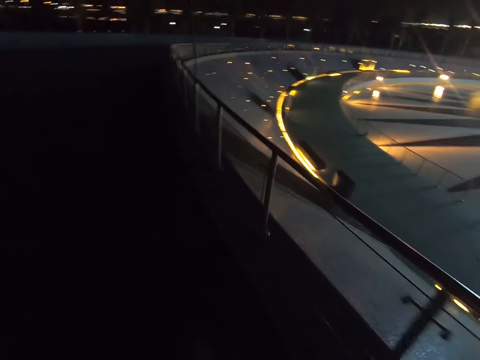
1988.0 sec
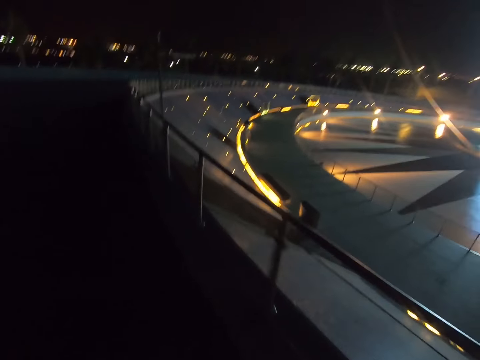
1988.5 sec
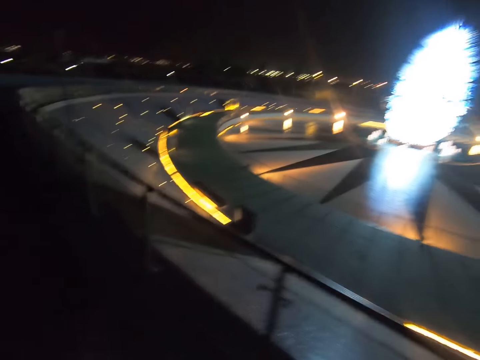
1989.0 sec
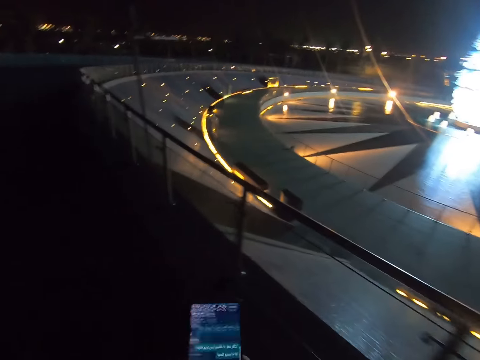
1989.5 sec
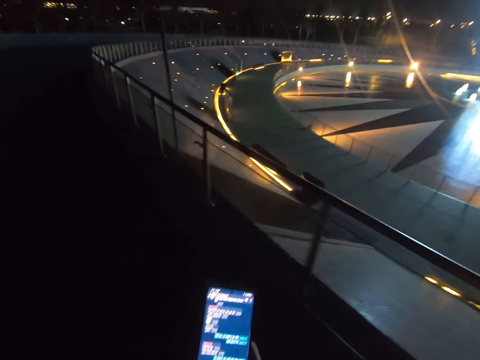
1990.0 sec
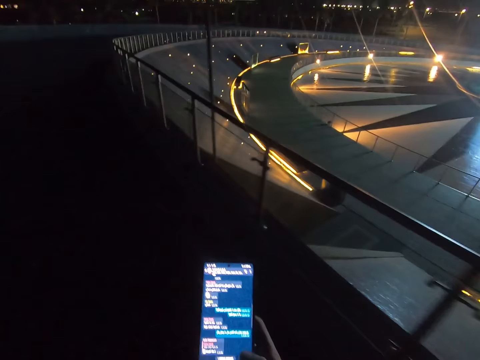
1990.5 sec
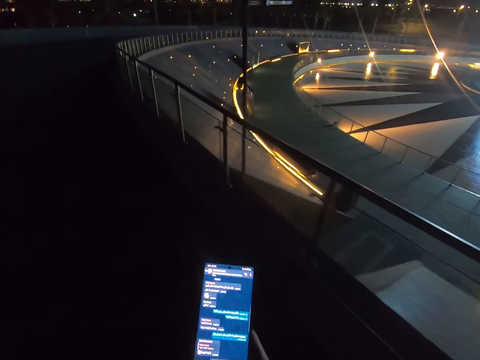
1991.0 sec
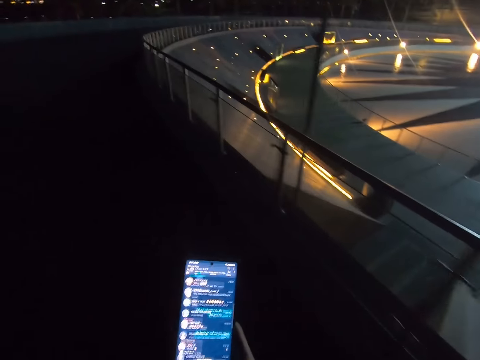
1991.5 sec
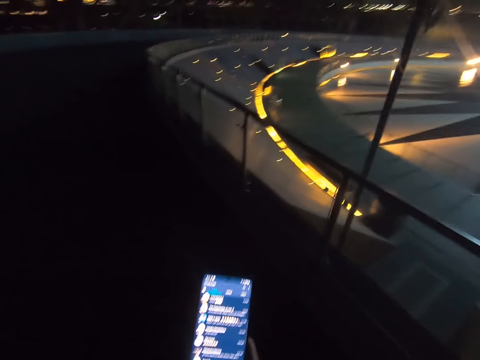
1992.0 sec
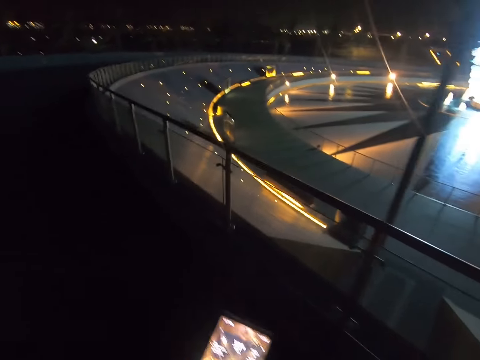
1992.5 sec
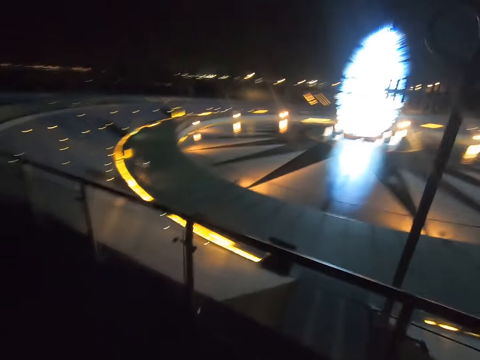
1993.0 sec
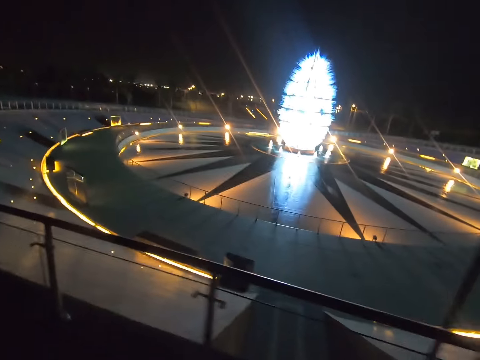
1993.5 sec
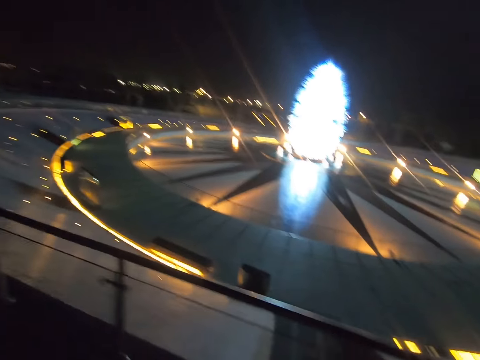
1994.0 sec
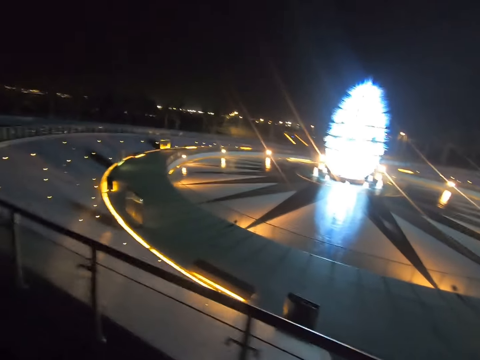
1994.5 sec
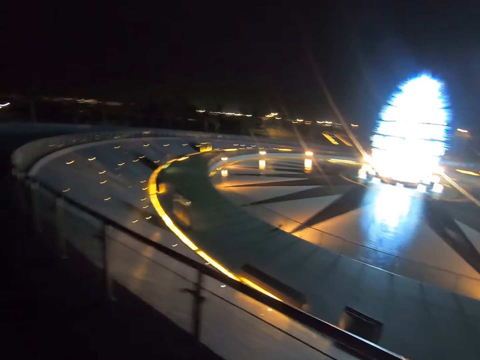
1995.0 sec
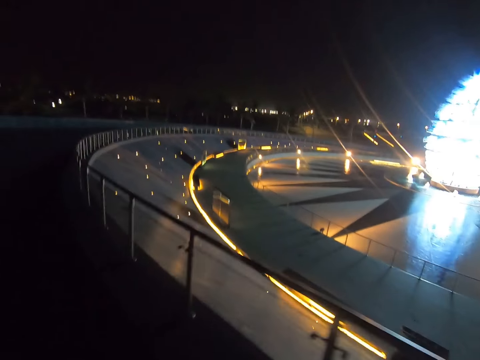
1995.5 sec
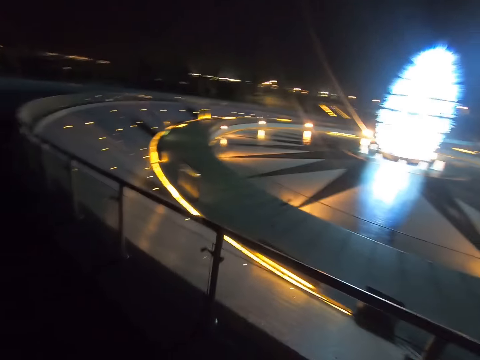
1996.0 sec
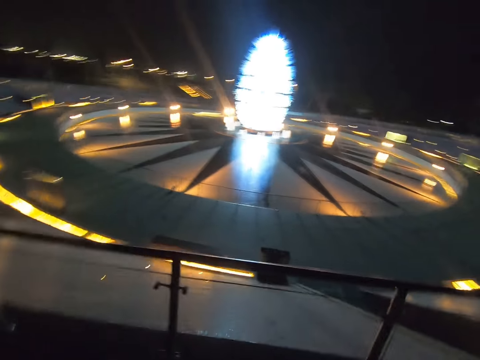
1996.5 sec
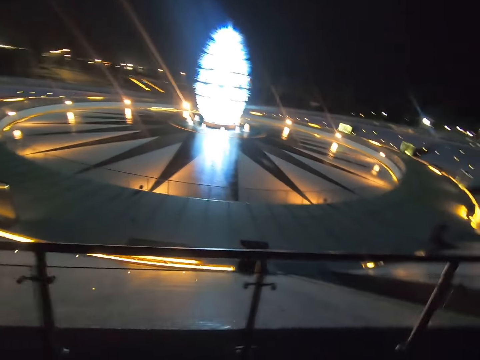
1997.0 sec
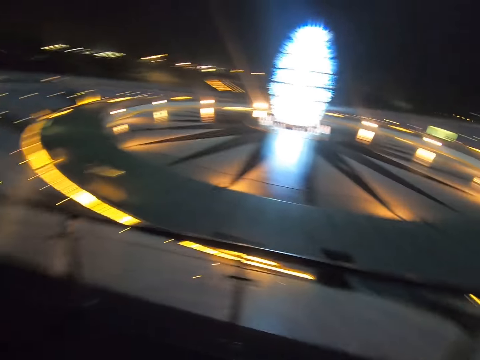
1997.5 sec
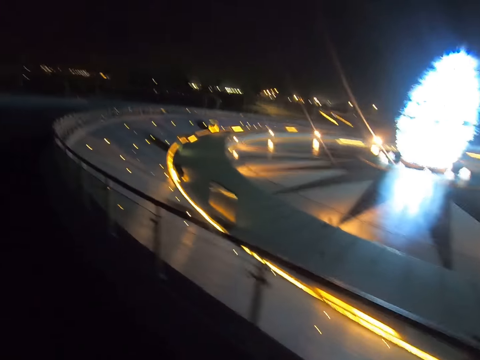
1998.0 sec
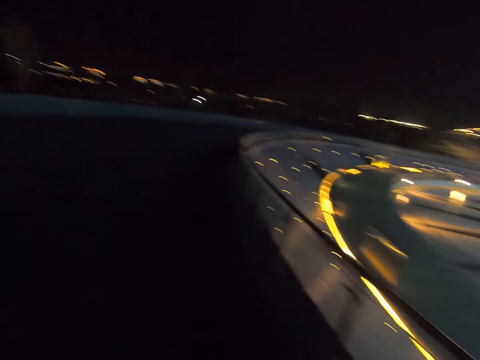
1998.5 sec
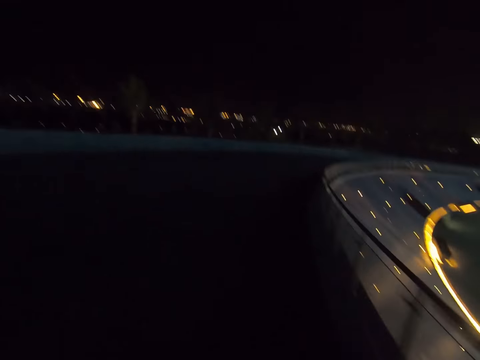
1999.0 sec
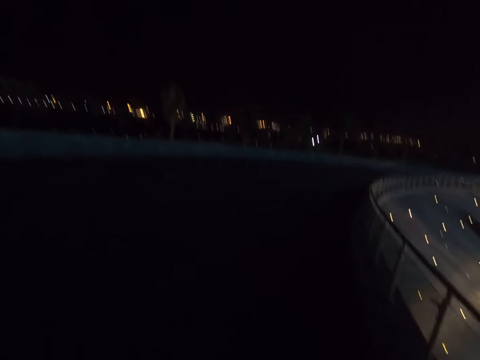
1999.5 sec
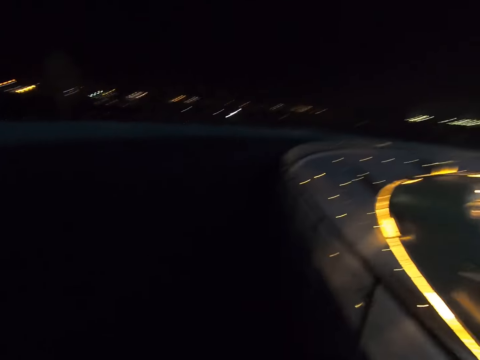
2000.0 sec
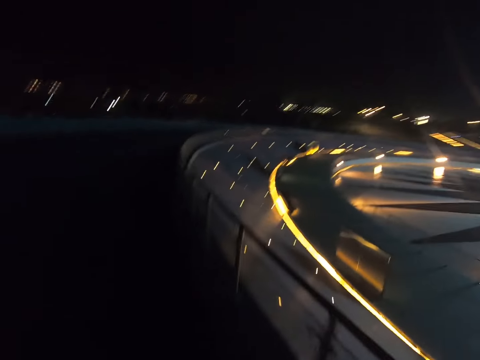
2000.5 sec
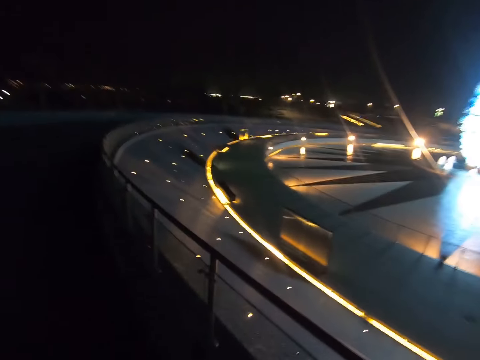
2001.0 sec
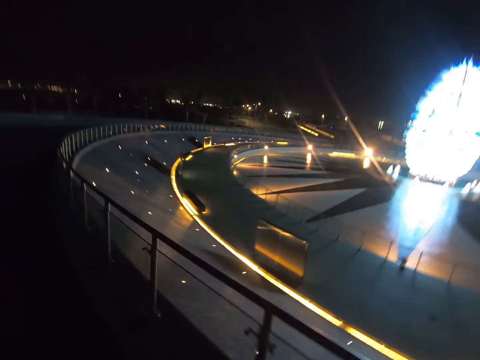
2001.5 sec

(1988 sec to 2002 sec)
The camera wearer scrolls the phone. They walk along the street.

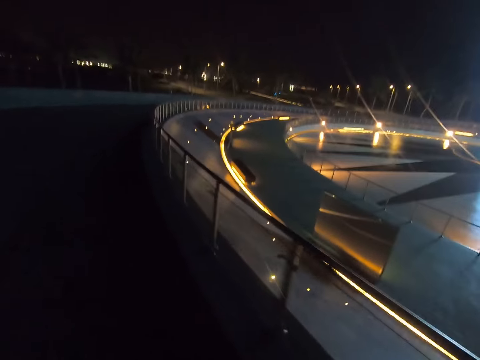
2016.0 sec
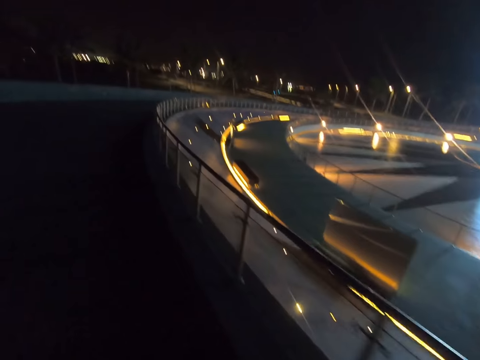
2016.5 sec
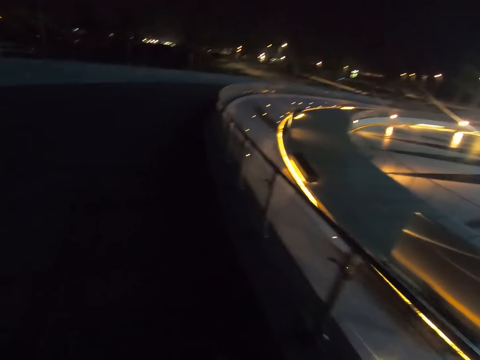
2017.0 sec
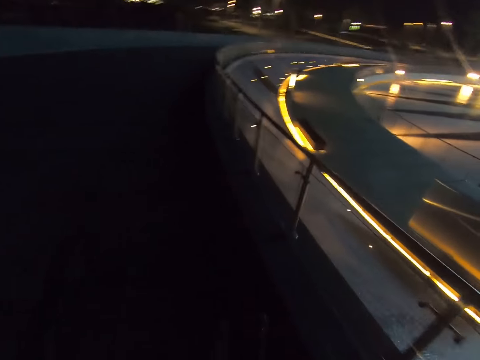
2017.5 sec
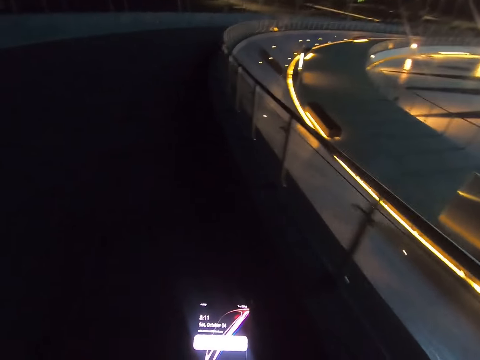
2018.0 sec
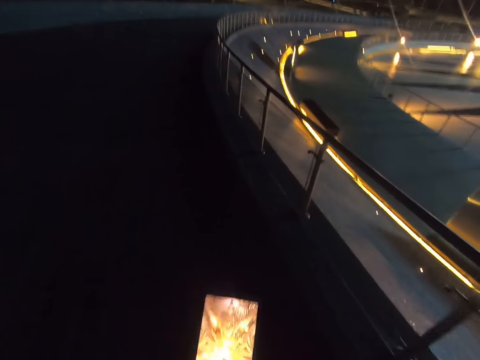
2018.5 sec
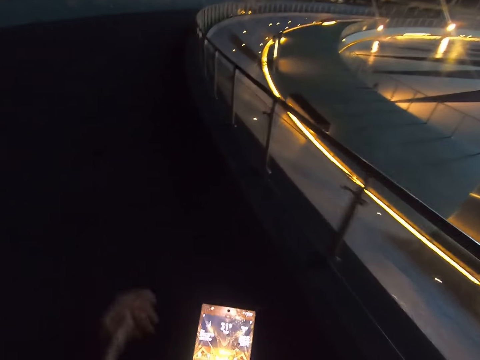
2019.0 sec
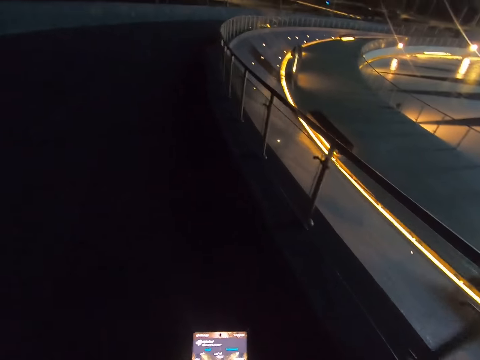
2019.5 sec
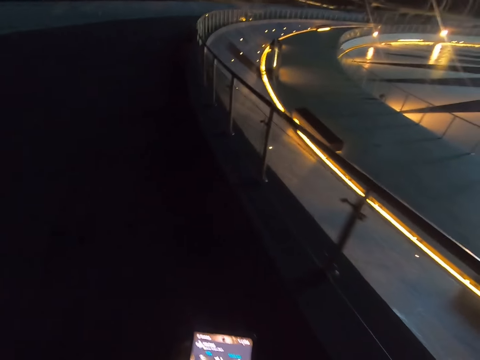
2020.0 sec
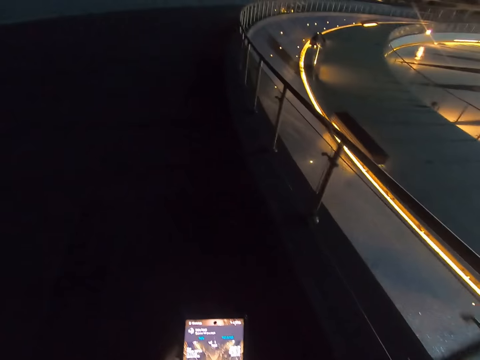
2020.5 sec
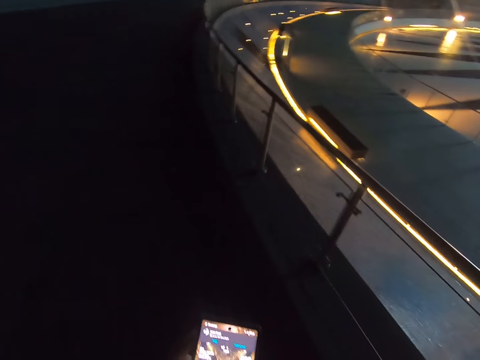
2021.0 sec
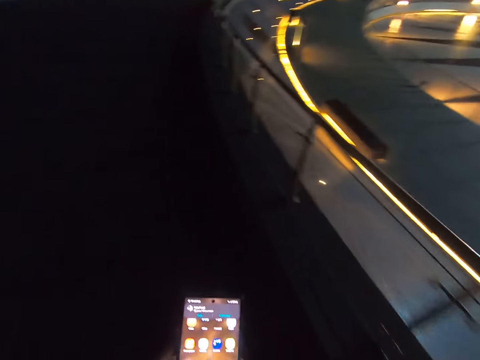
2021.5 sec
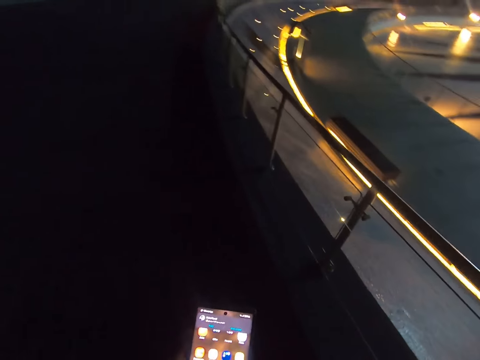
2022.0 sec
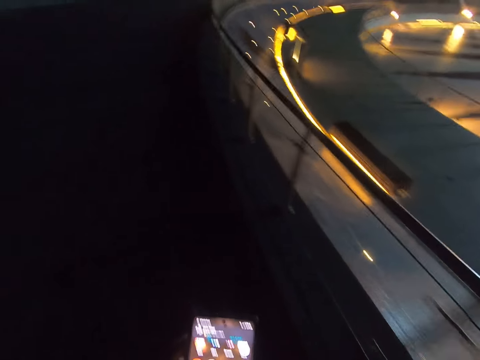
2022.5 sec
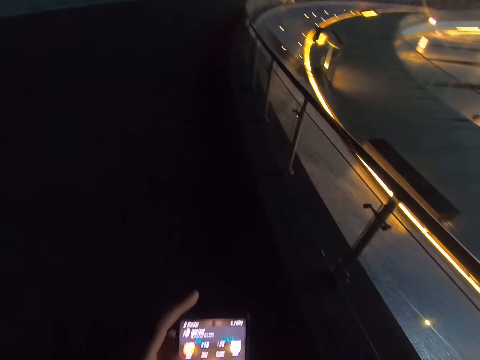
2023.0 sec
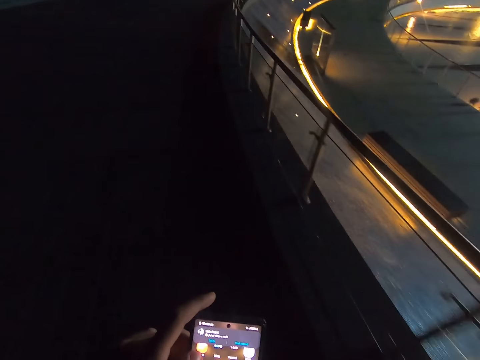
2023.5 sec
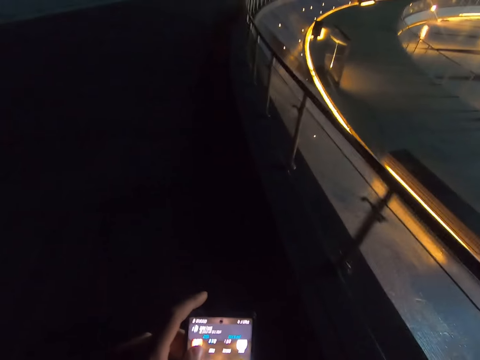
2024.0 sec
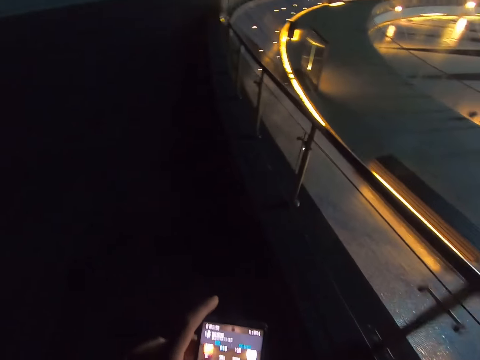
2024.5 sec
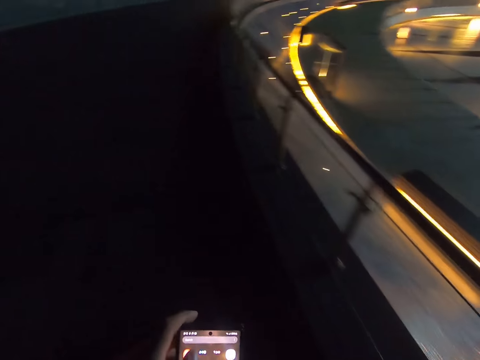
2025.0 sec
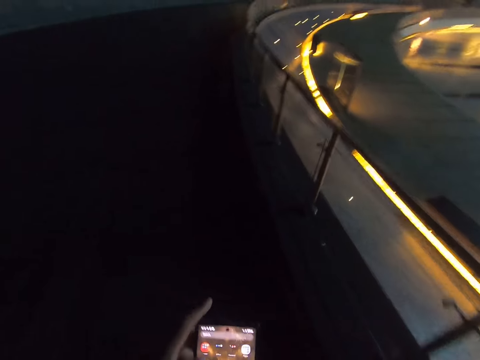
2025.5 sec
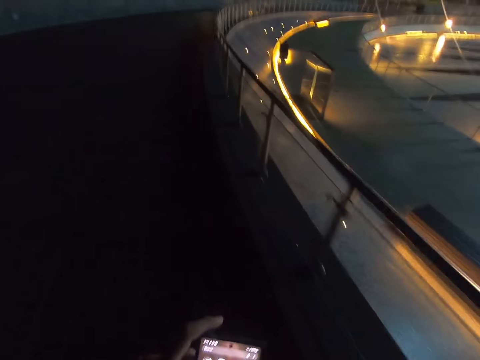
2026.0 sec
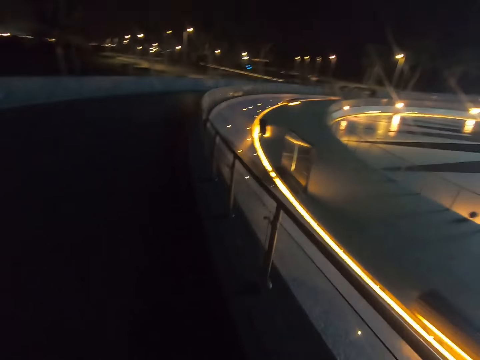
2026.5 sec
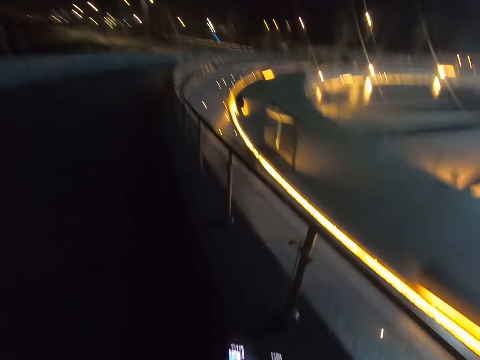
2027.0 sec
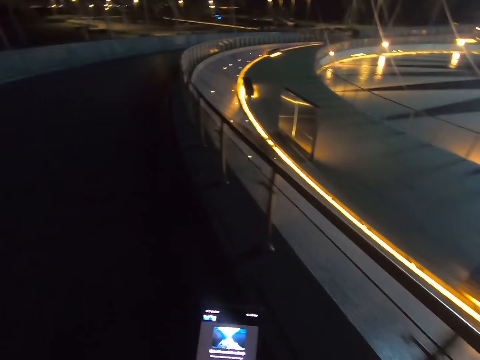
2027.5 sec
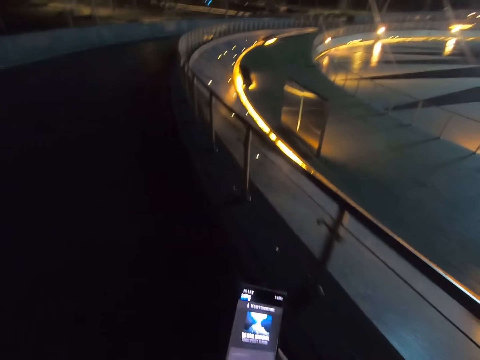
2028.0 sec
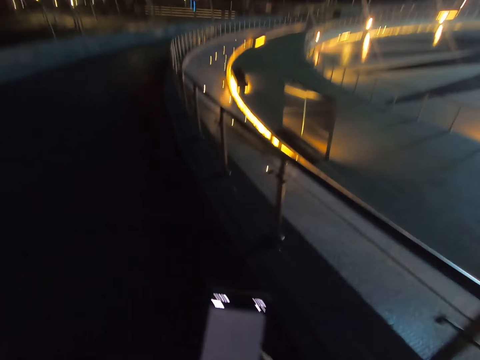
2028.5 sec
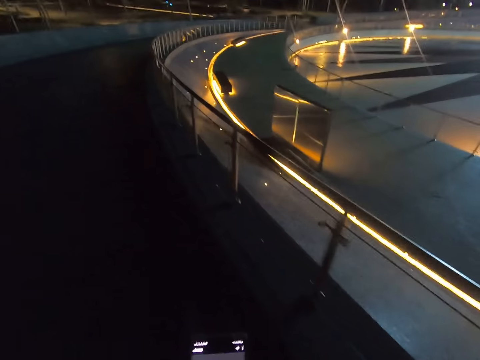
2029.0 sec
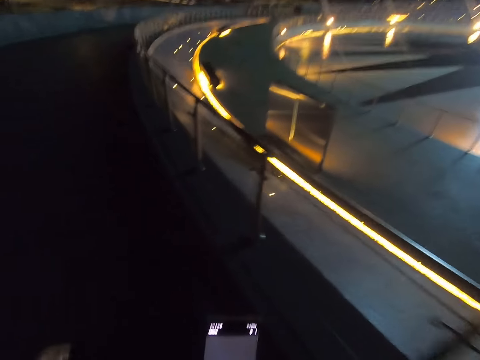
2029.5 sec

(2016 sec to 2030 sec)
The camera wearer scrolls the phone. They walk along the street. They scroll the phone.
